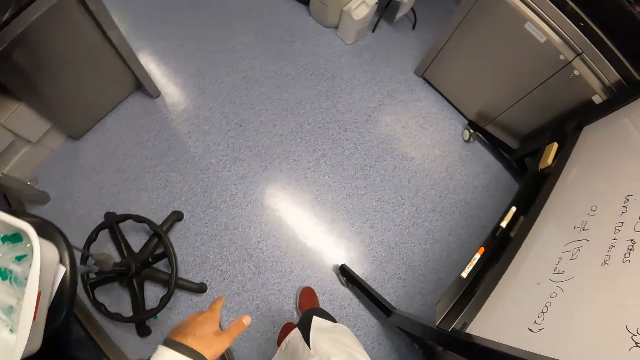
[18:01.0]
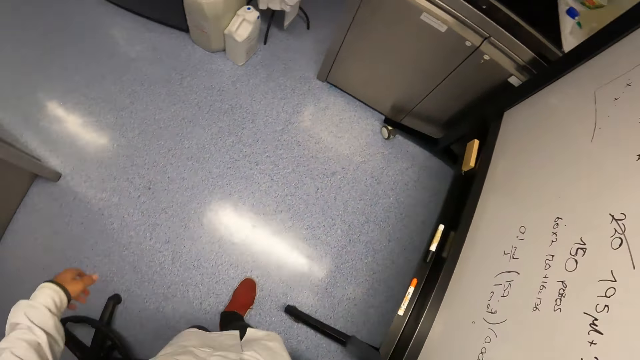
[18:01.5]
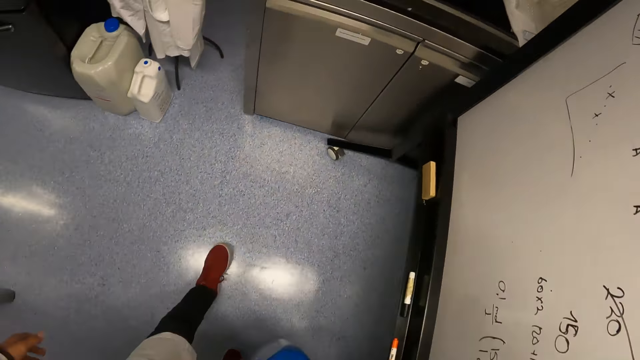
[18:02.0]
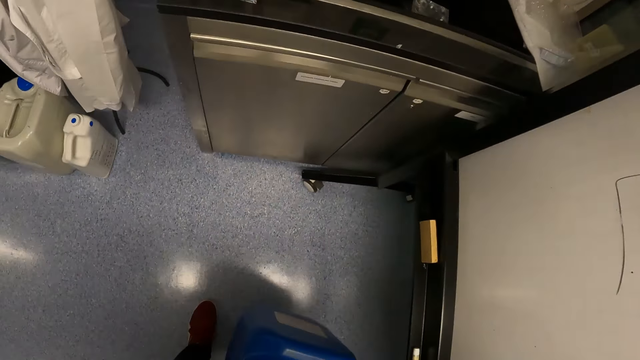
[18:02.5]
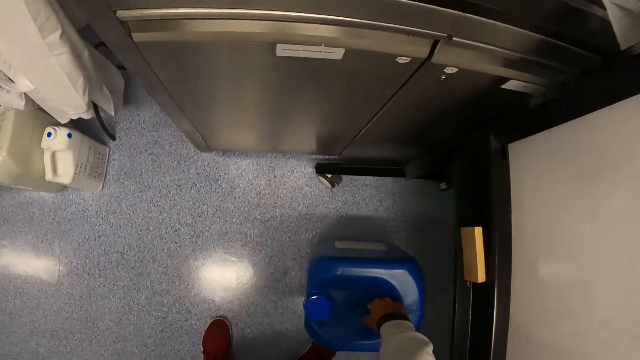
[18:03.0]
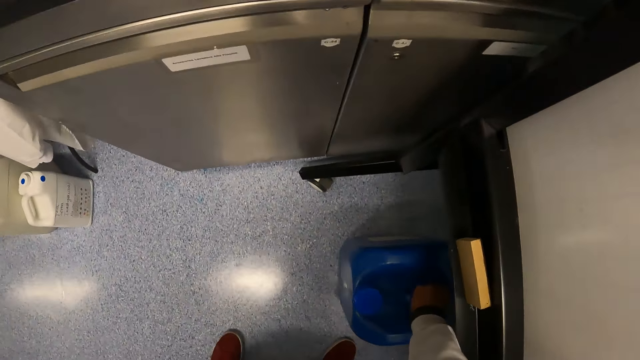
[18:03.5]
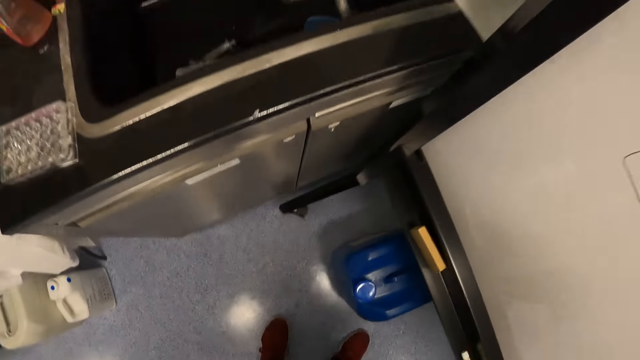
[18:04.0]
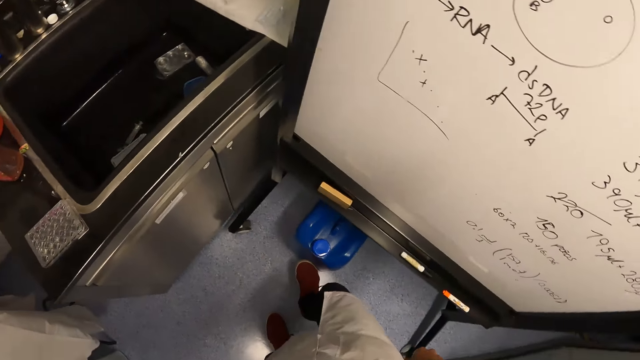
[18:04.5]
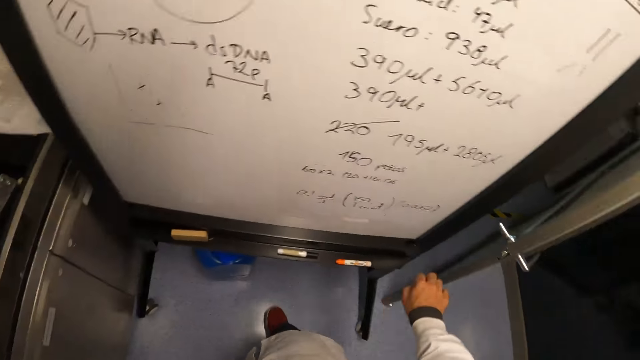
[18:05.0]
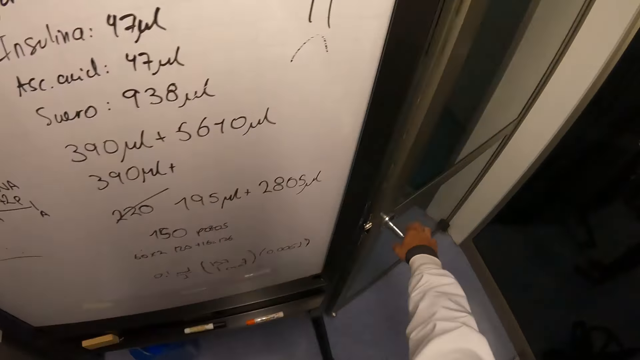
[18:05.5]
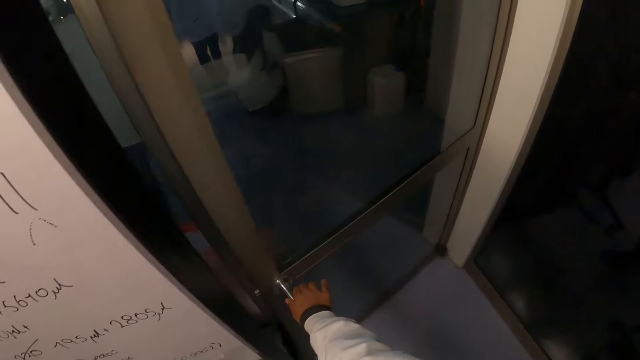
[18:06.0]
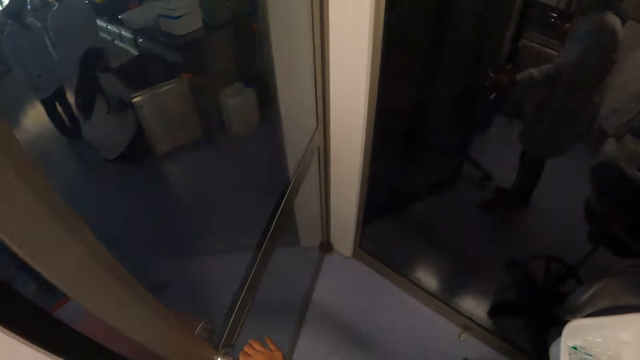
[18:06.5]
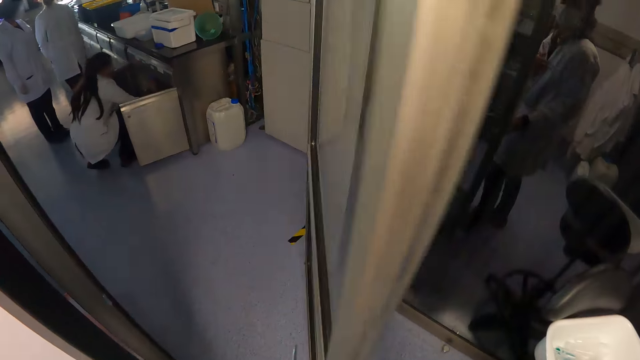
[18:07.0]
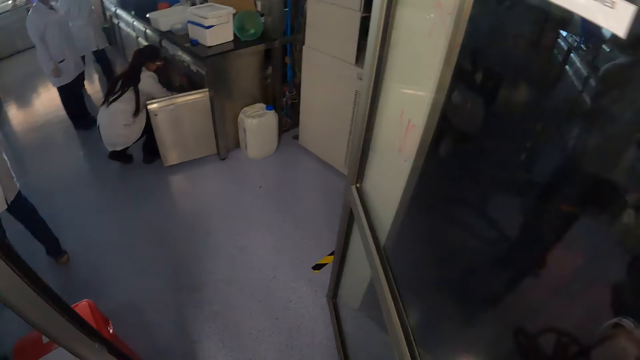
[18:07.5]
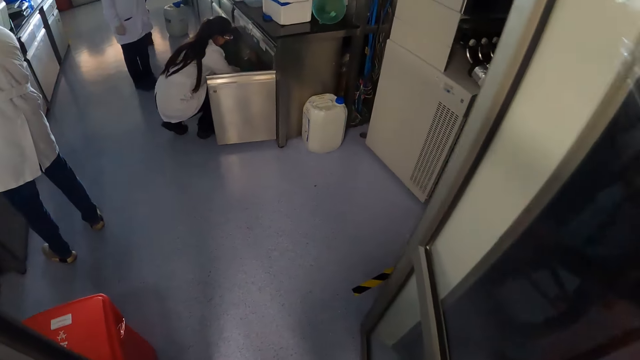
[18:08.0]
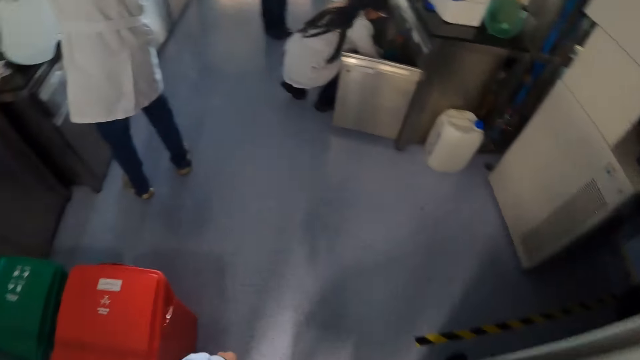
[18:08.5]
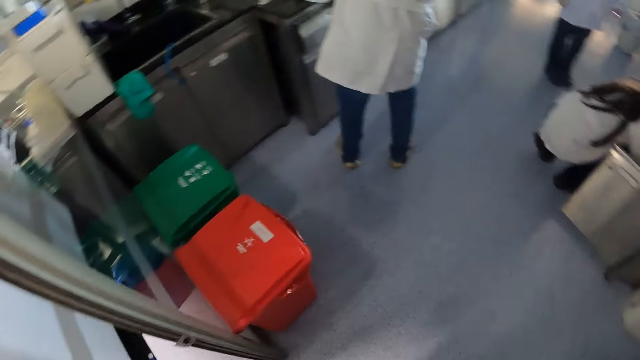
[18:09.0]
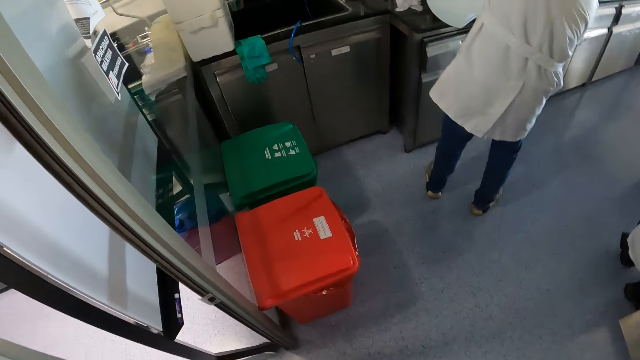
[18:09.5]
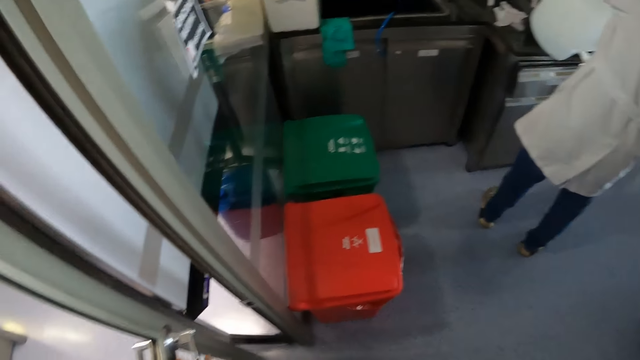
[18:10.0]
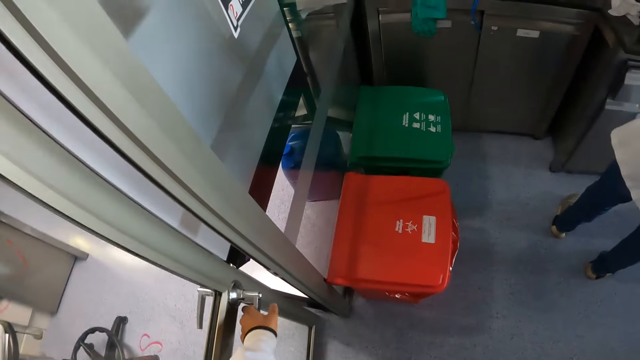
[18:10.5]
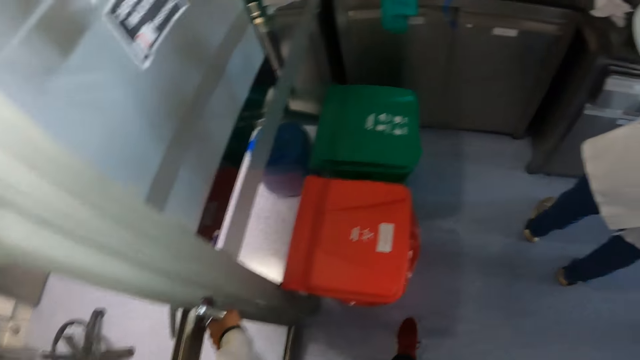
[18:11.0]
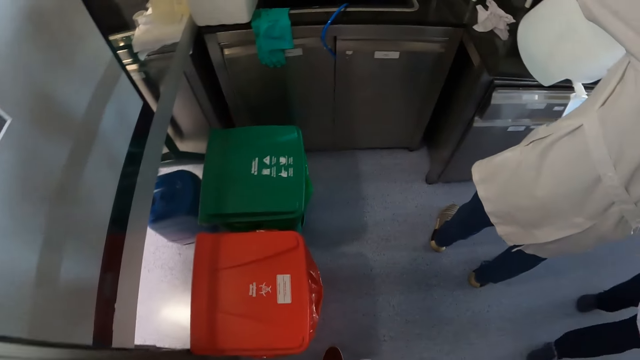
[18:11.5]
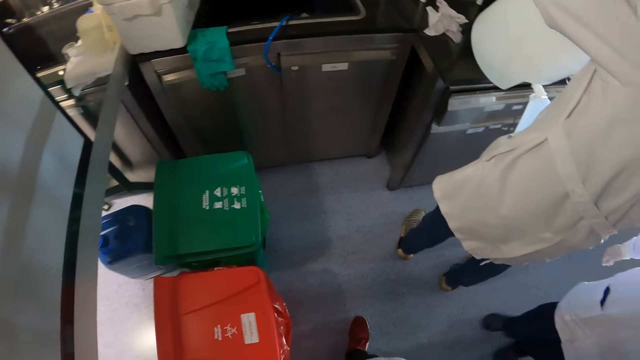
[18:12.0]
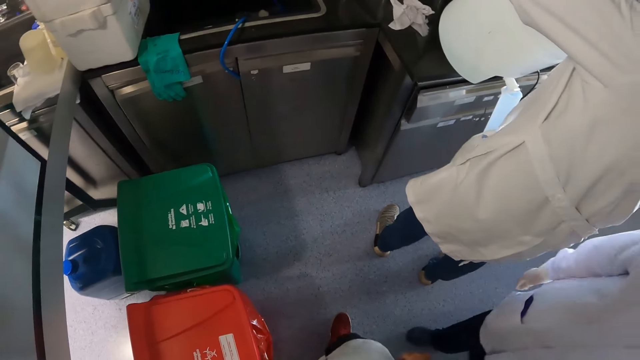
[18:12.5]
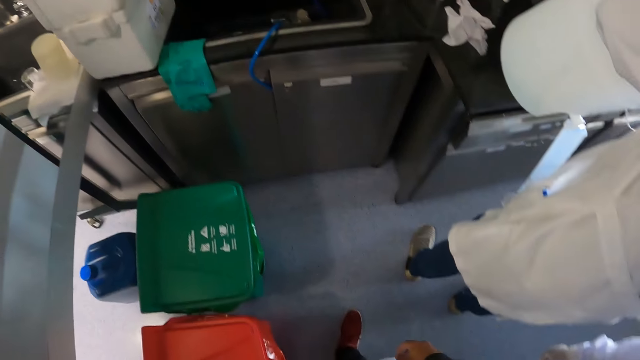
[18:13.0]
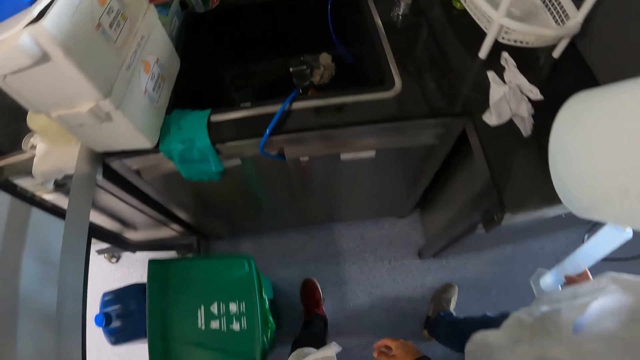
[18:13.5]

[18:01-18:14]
The camera wearer drops the gallon of chemical or jerrycan in his right hand on the floor. He moves the jerrycan with his leg. He opens the door with his right hand. A woman walks across. The camera wearer walks around. He closes the door with his left hand. A man pours some chemical inside a graduated cylinder from the gallon of chemical. Another man walks across.

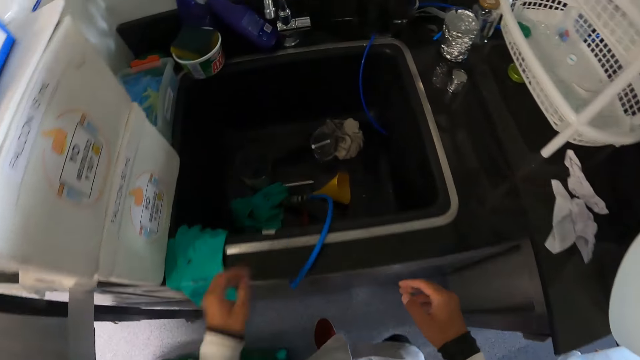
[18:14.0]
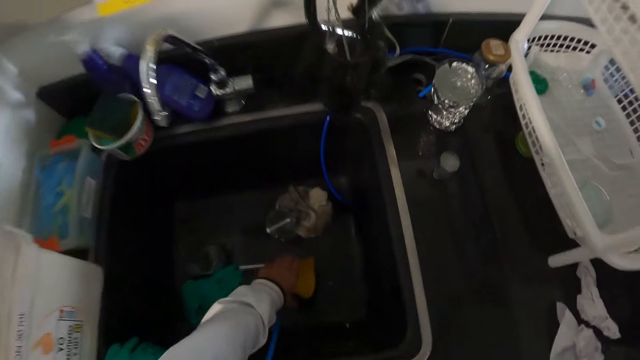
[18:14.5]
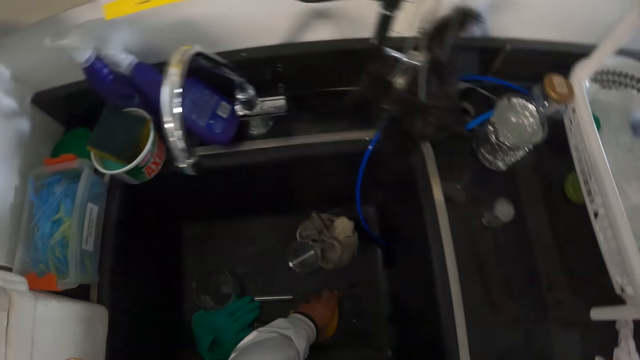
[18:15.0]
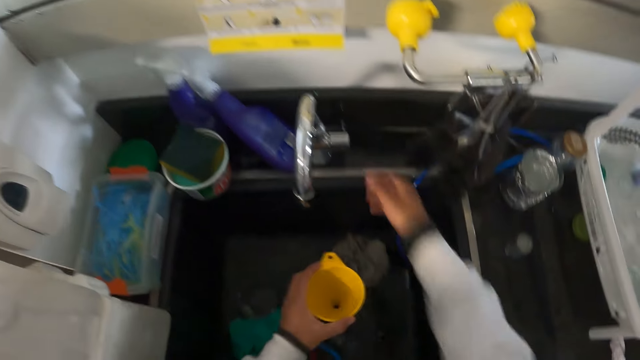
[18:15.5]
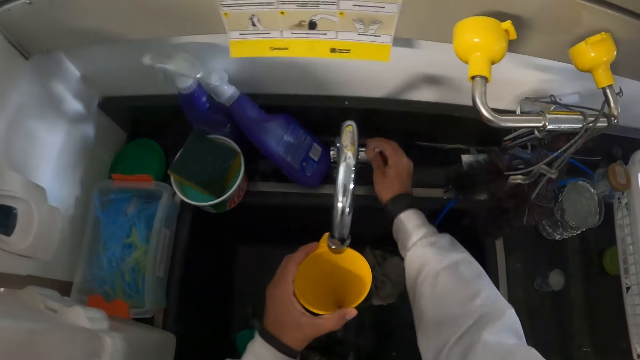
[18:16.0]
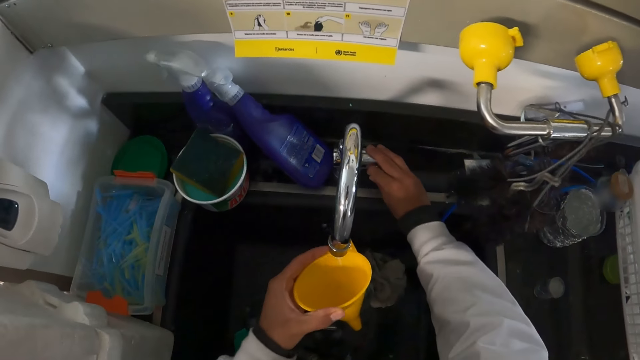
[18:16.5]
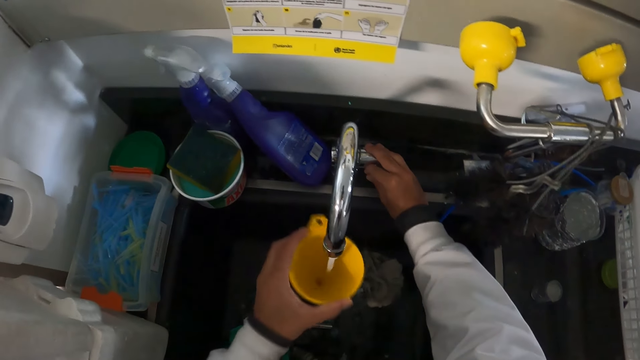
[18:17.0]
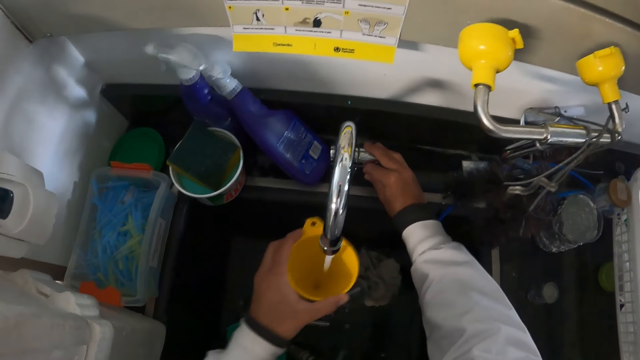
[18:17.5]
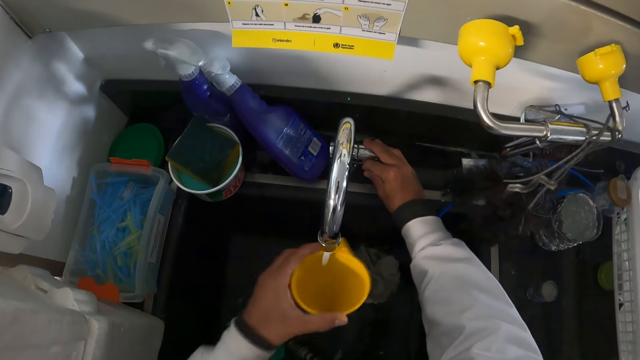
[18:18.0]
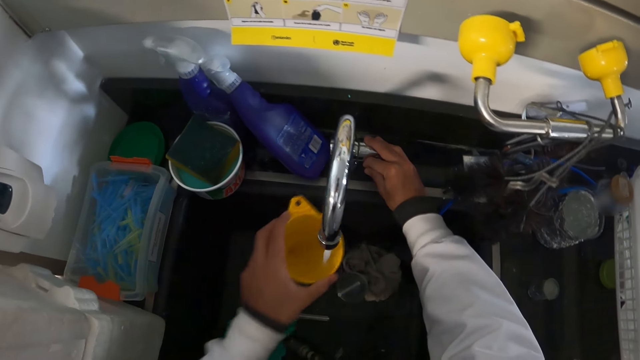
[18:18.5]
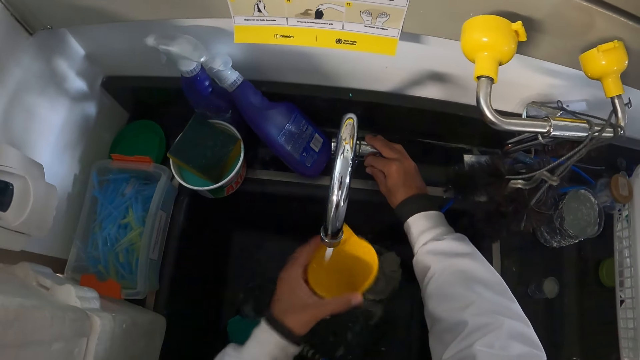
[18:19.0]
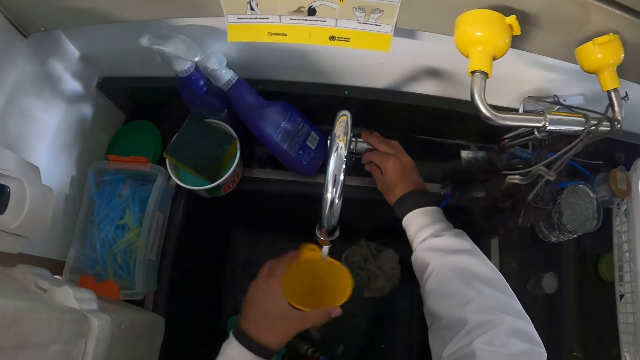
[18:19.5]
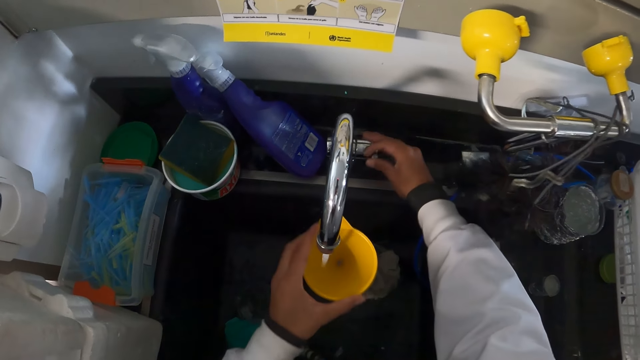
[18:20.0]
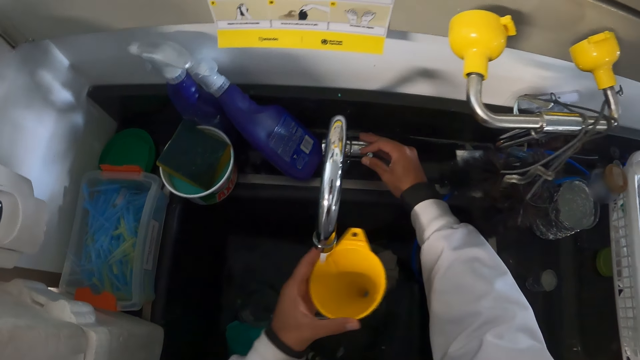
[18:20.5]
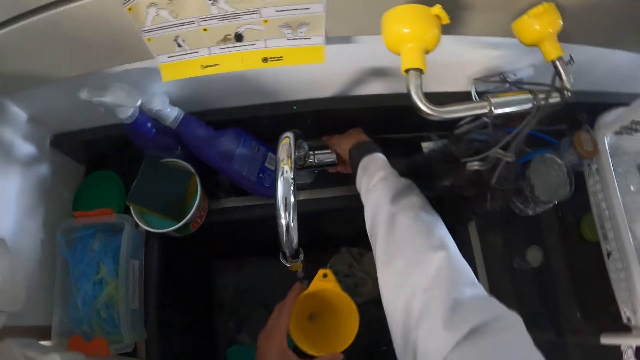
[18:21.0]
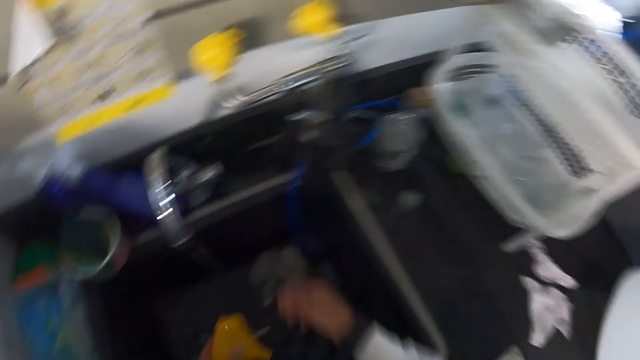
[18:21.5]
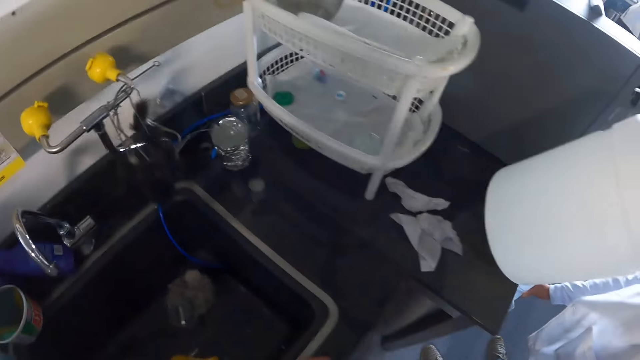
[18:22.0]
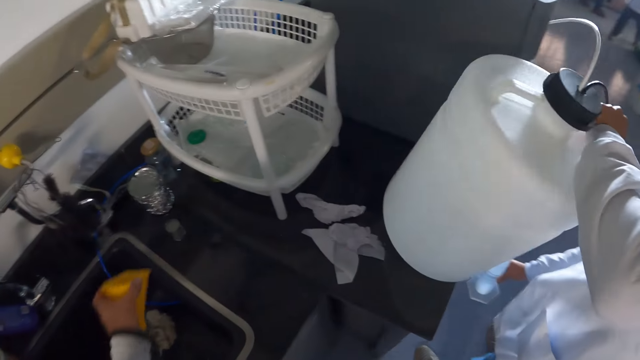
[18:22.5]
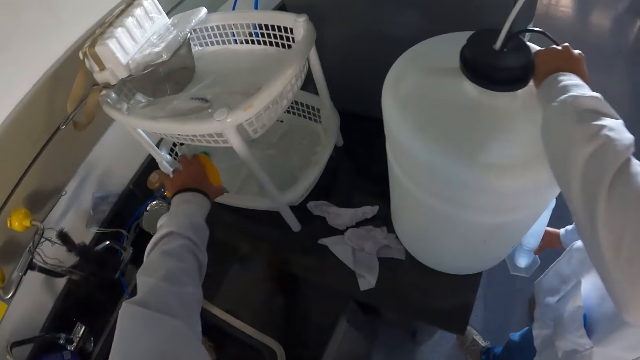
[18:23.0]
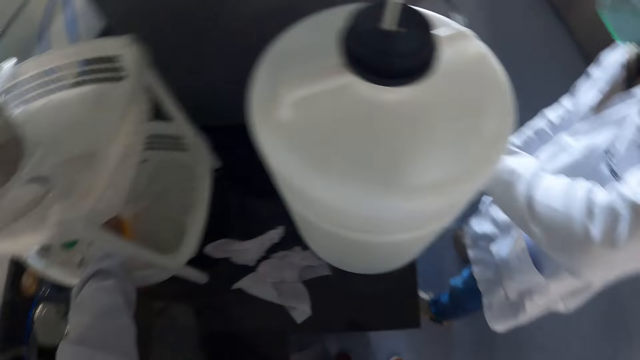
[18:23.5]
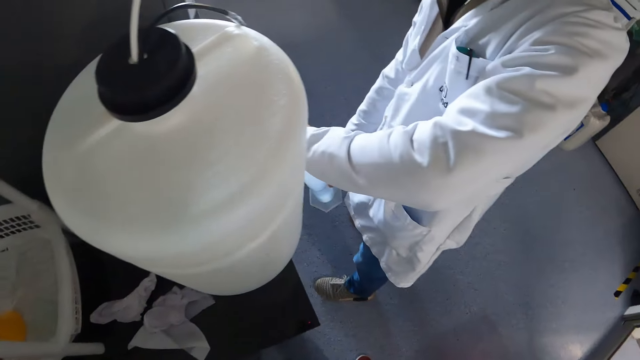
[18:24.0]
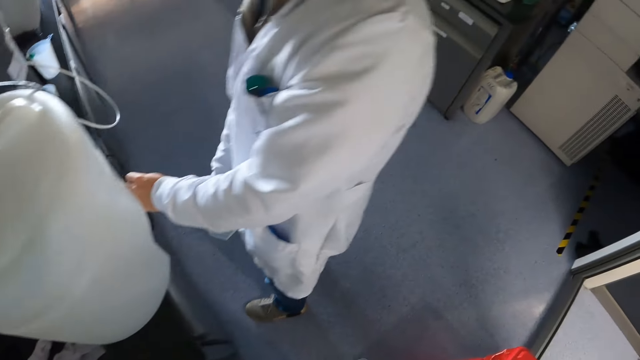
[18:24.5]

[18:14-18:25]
The camera wearer picks up the funnel in the washing sink with his left hand. He turns on the tap with his right hand. He washes the funnel in his left hand with the running water from the tap. He turns off the tap with his right hand. He drops the funnel in his left hand inside a rack on the countertop.
